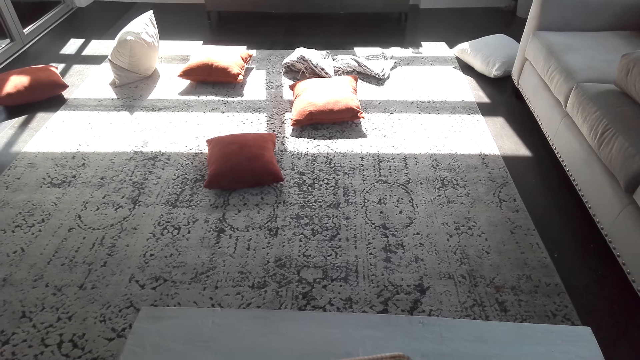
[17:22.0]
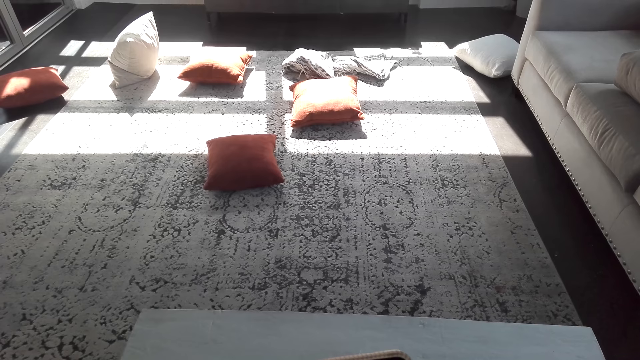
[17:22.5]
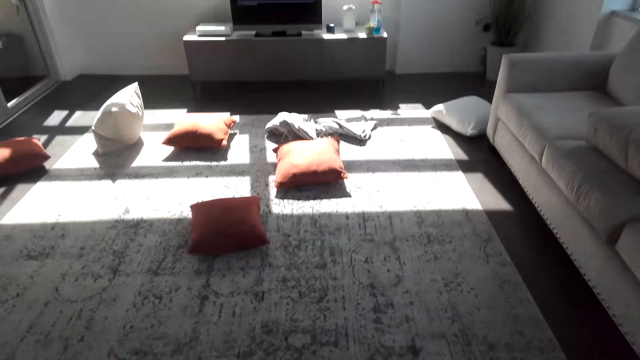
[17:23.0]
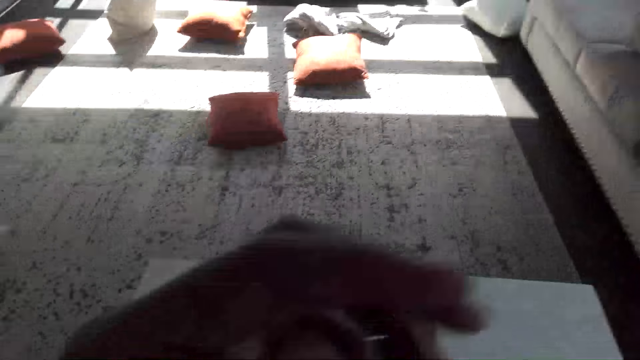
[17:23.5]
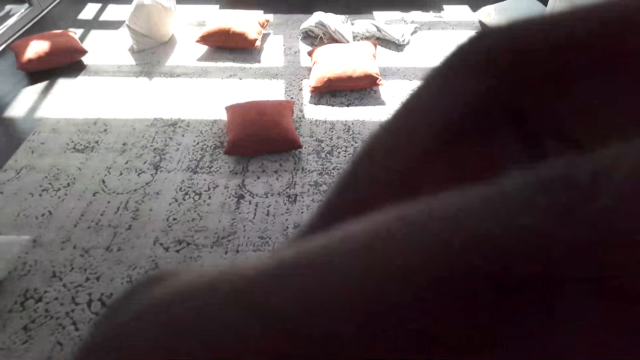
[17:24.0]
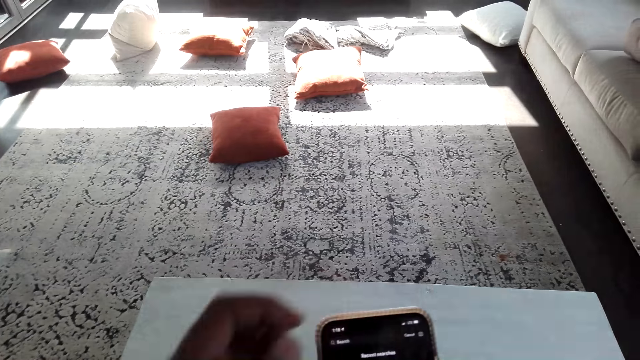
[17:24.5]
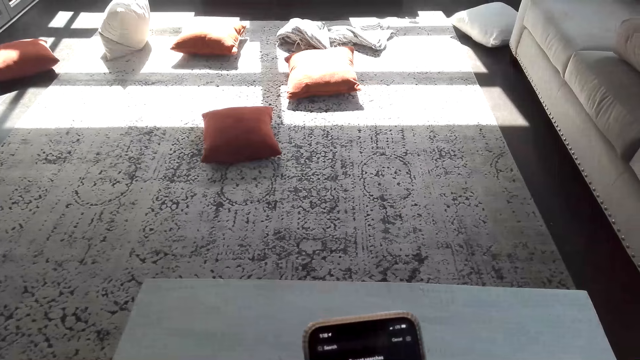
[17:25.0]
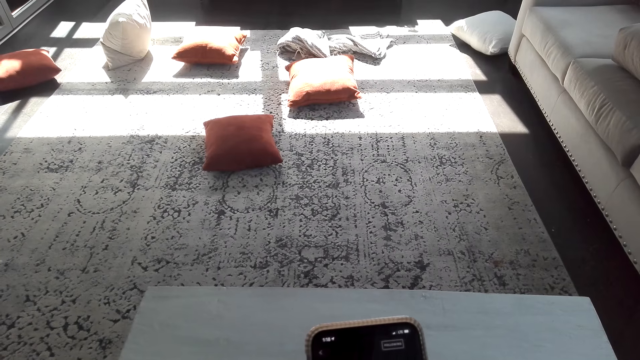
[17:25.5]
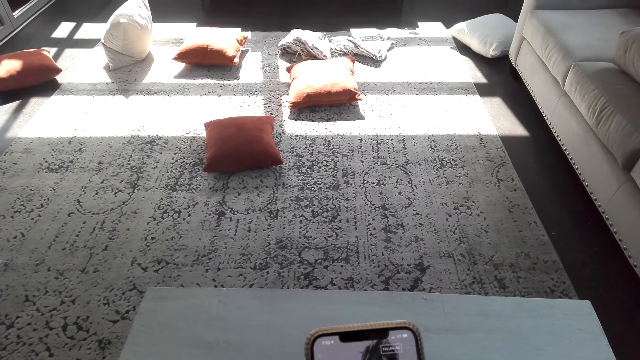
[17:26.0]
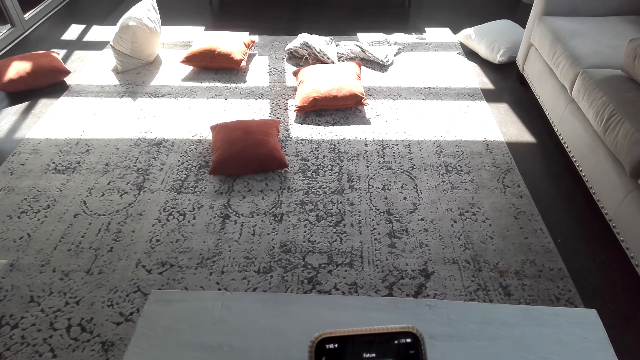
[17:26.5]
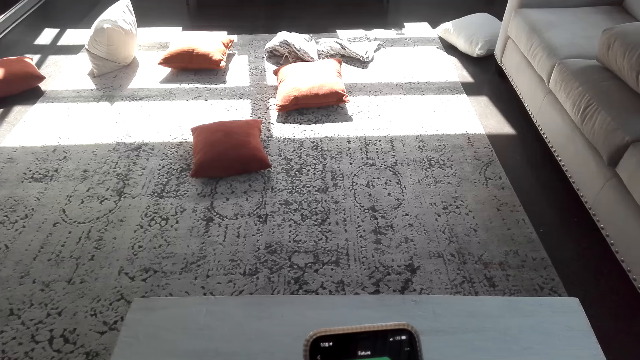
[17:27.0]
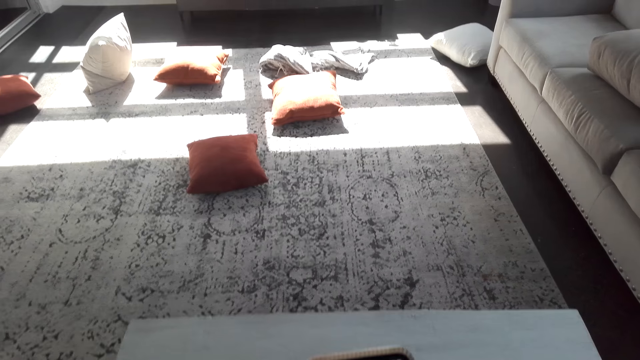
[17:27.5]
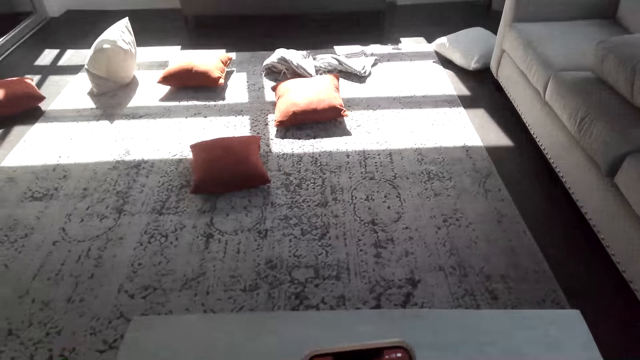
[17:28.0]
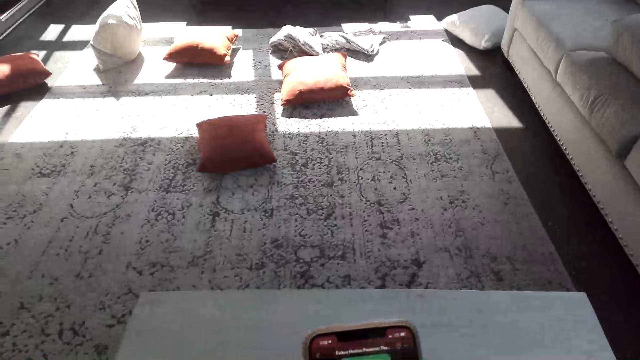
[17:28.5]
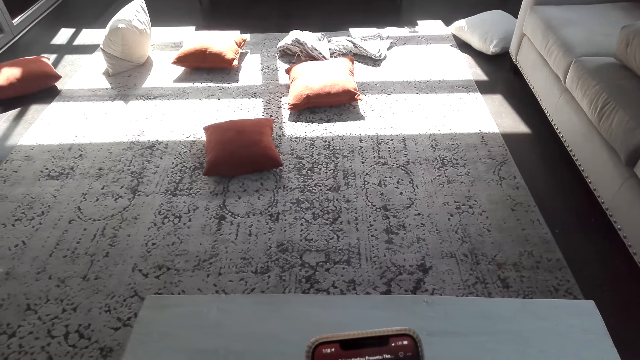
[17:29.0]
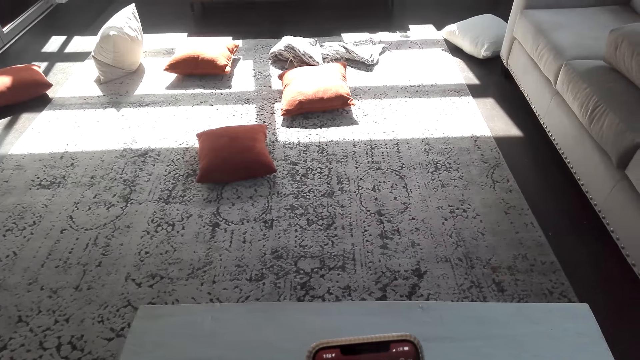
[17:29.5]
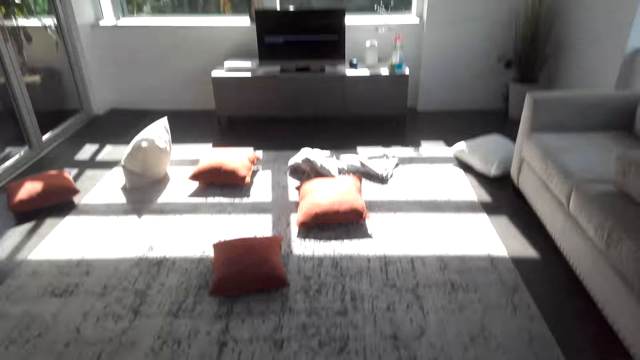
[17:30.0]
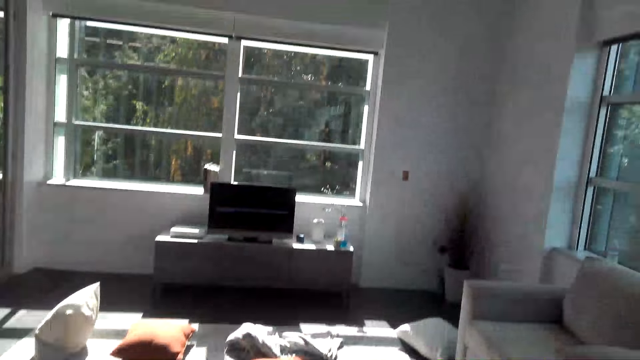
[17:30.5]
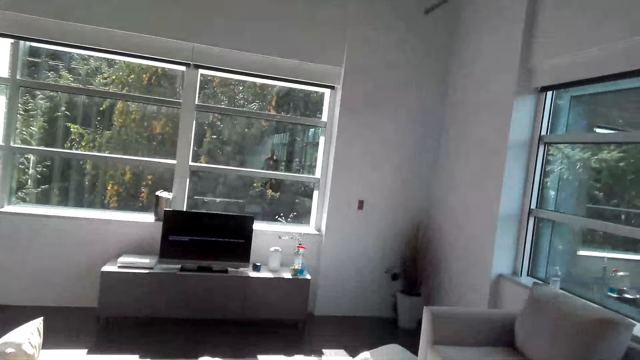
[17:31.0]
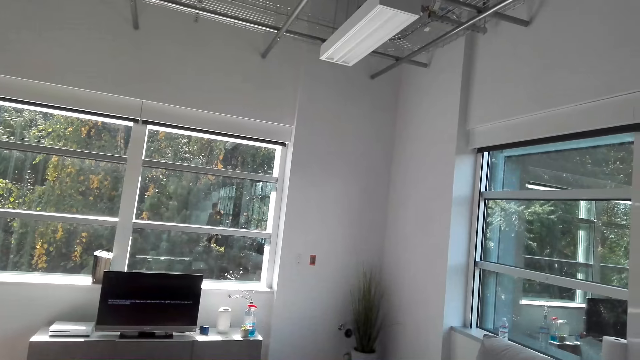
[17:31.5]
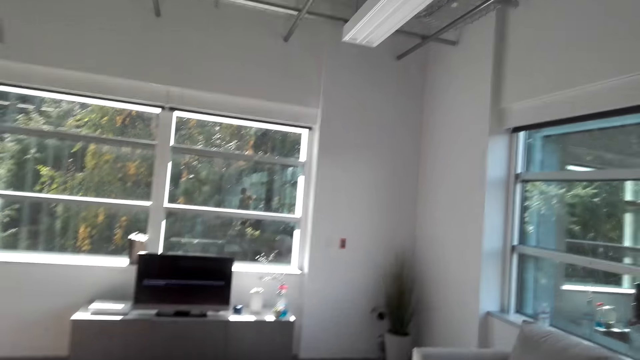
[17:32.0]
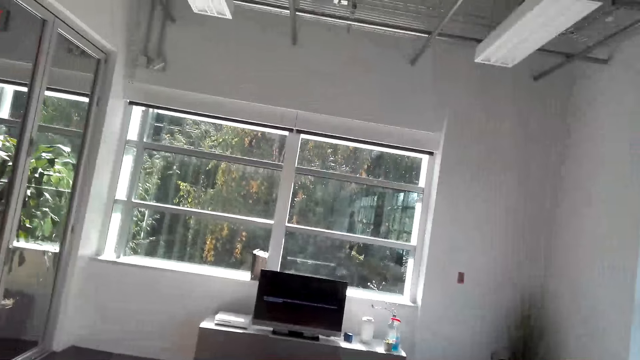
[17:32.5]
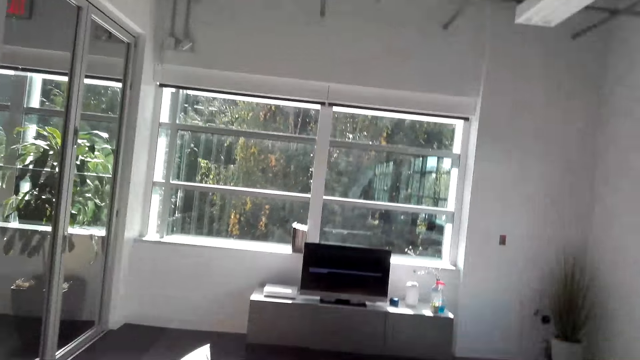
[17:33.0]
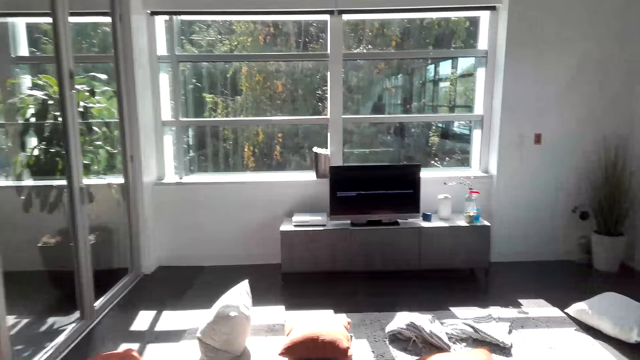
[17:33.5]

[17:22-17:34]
The camera wearer touches something. They move the hand. They scroll the phone. They look at the television, walk in the room, and converse.

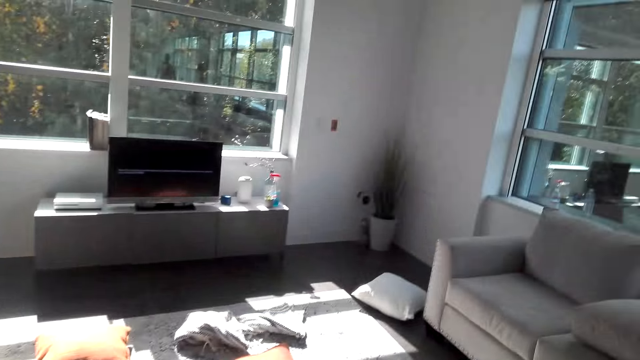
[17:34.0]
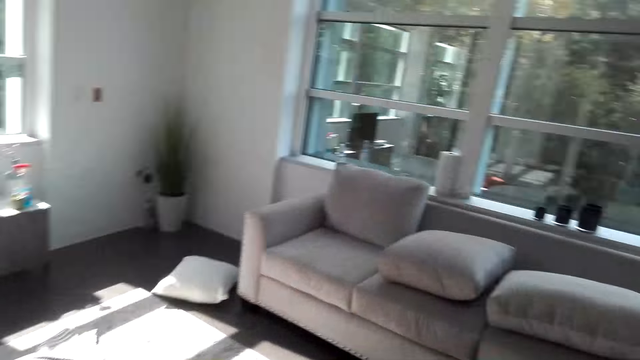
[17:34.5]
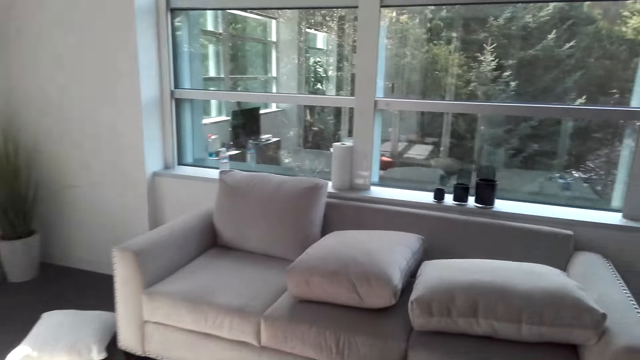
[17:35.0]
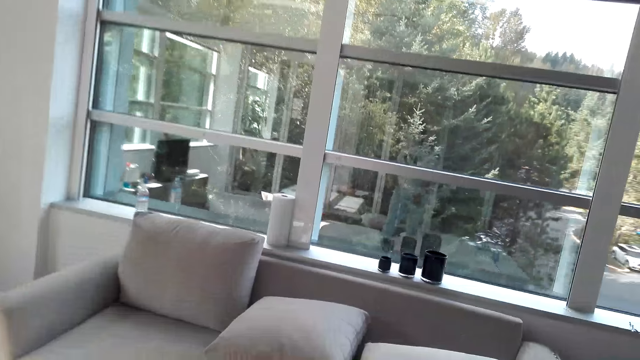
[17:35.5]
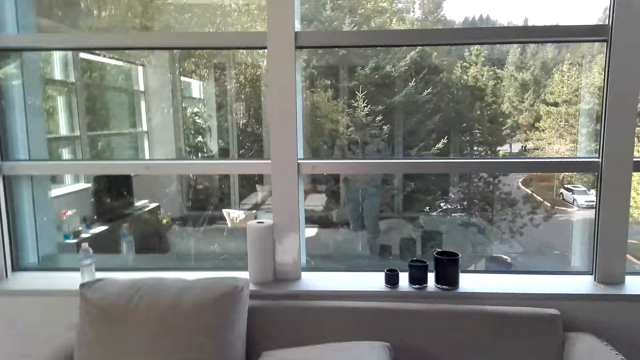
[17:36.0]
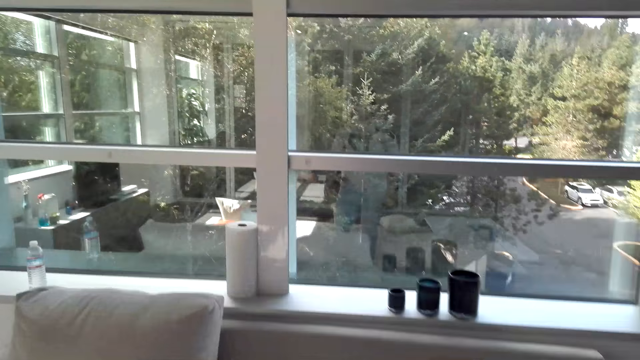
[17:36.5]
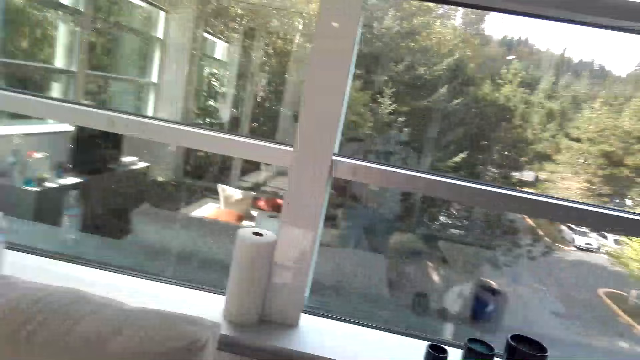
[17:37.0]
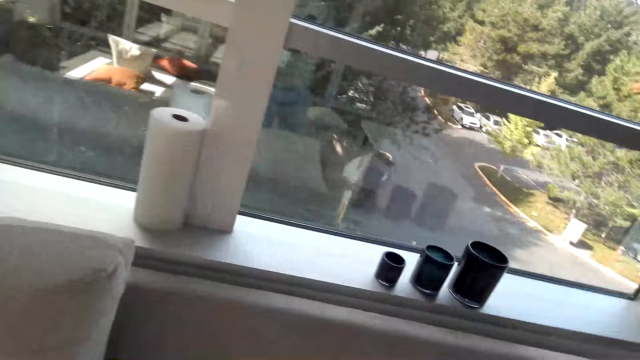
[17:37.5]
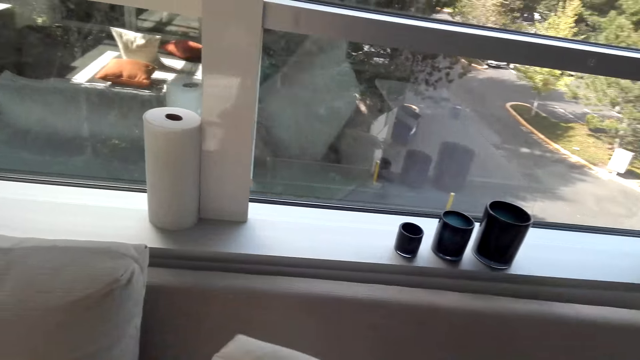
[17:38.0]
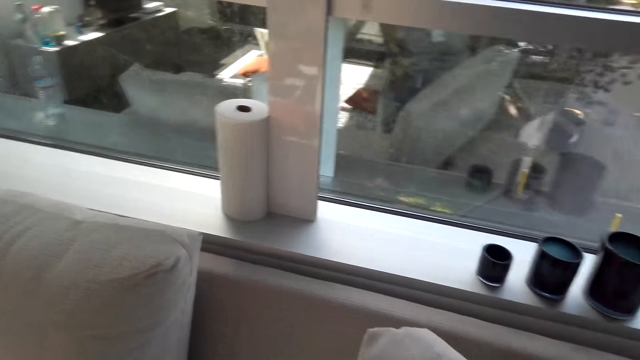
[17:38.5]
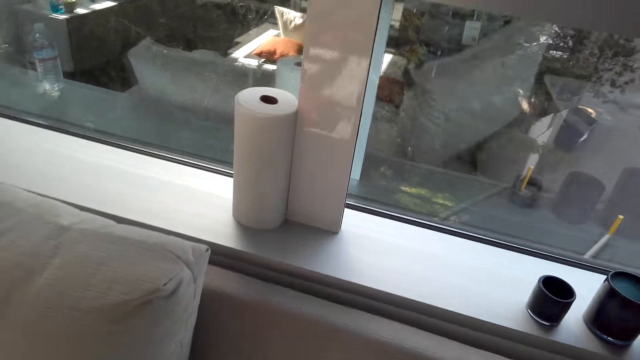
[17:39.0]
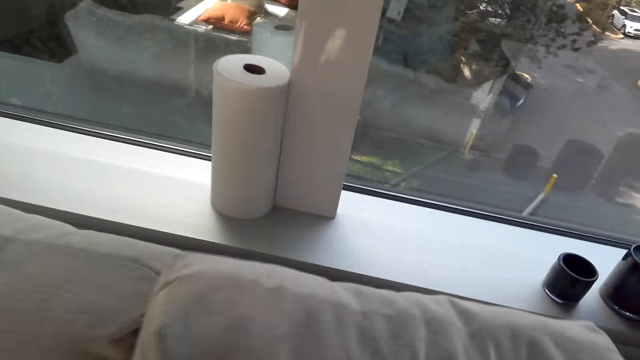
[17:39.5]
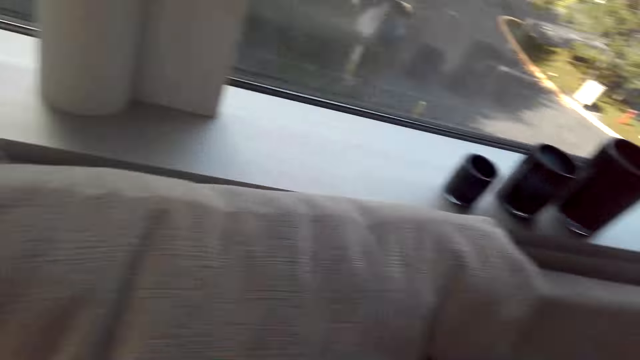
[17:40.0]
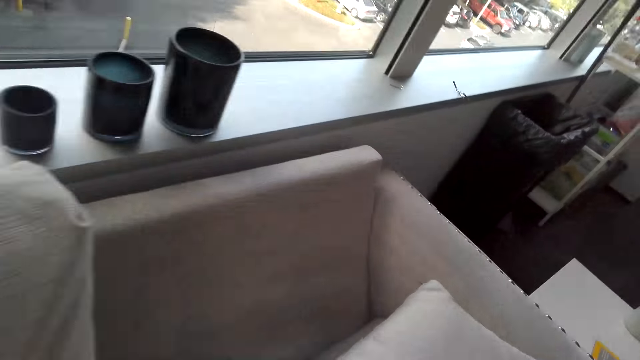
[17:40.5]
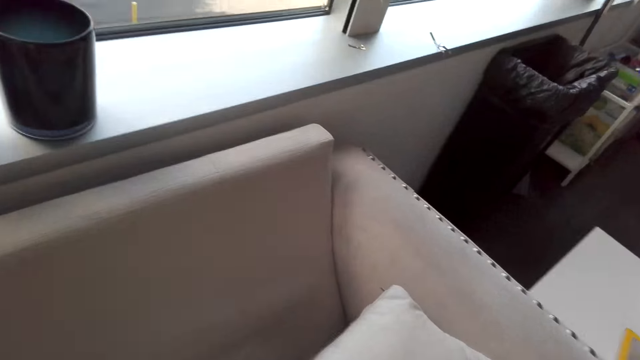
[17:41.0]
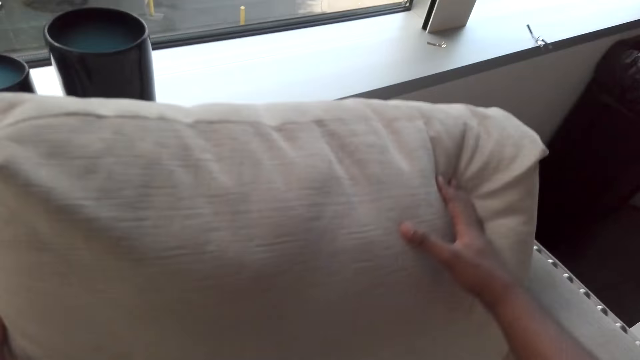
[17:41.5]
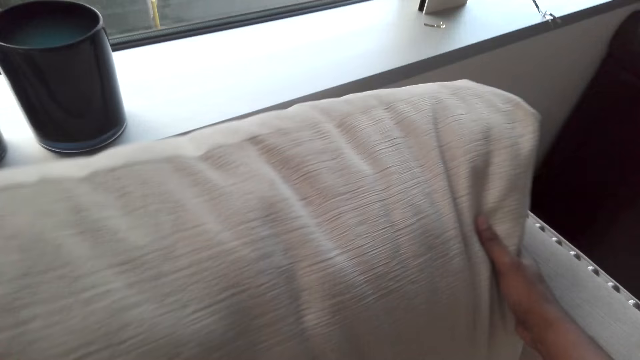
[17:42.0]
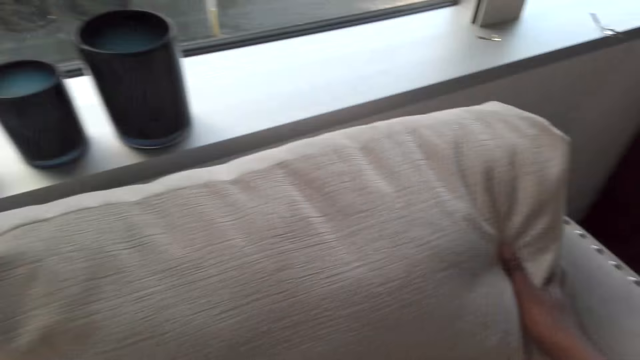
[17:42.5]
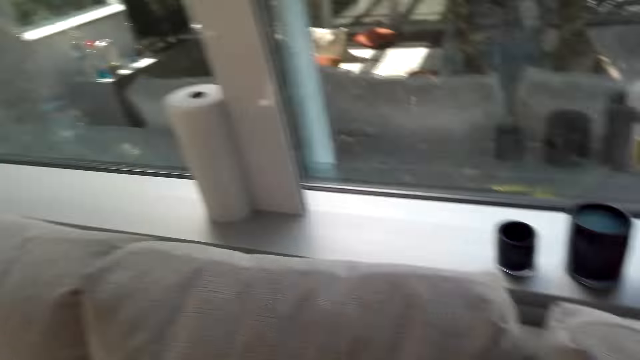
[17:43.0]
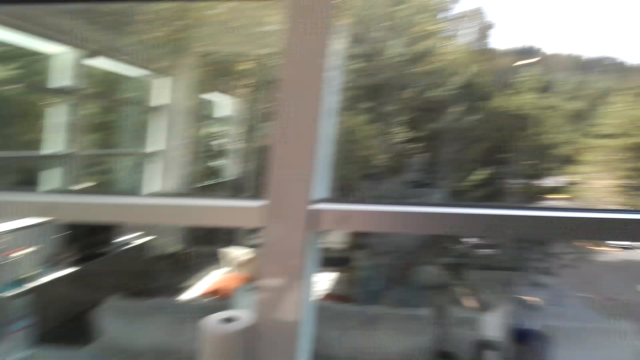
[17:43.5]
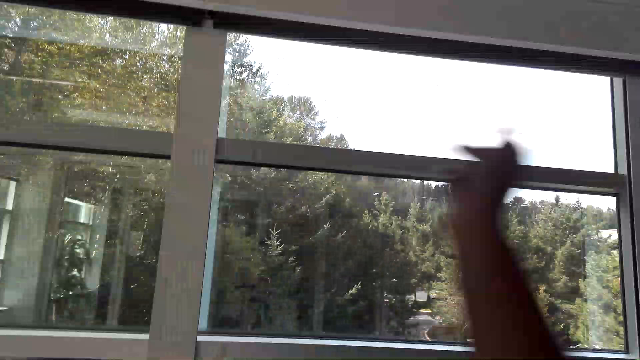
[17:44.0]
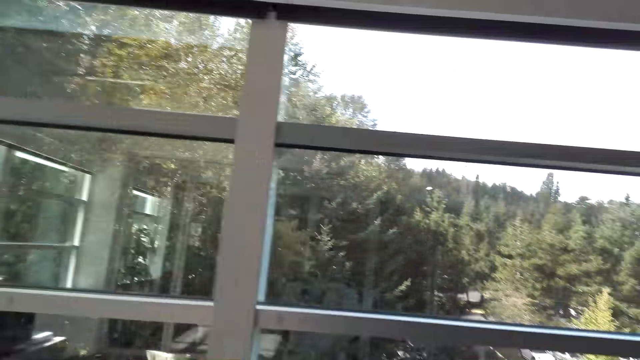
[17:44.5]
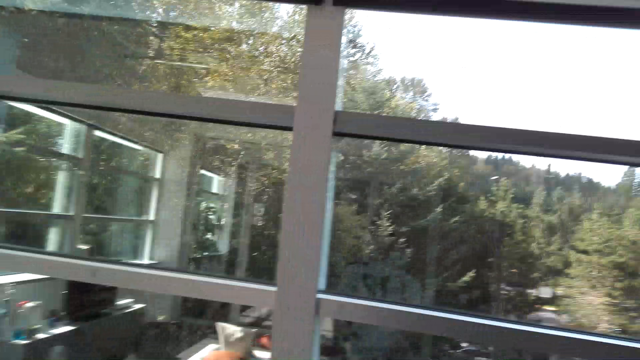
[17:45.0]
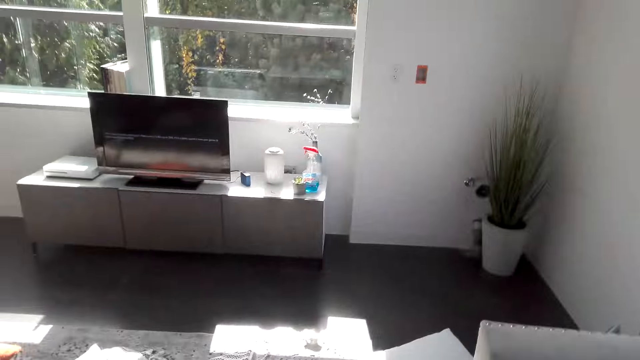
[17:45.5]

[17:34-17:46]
The camera wearer walks toward the sofa. They arrange the pillow on the sofa. They look at the window. They lift the hand. They walk in the room.
